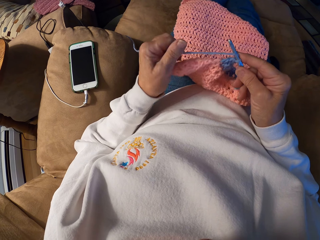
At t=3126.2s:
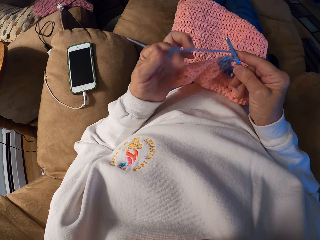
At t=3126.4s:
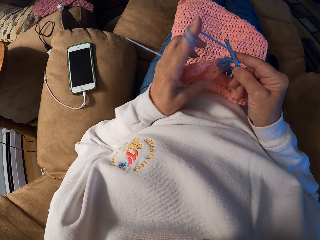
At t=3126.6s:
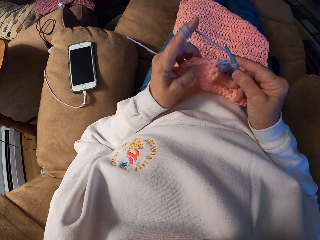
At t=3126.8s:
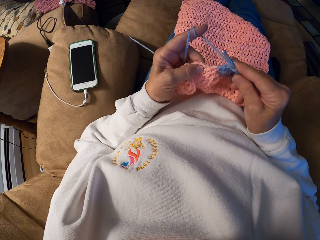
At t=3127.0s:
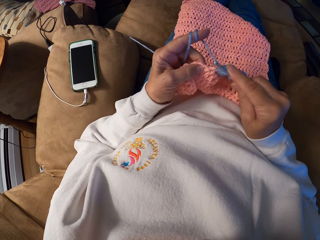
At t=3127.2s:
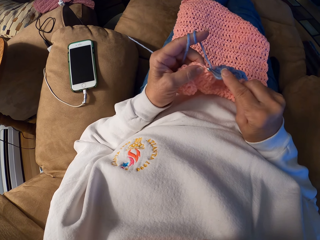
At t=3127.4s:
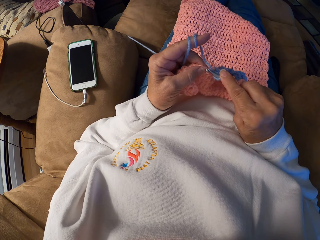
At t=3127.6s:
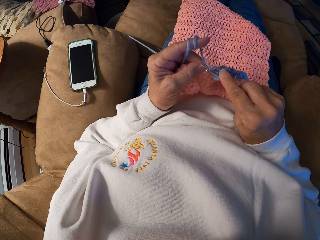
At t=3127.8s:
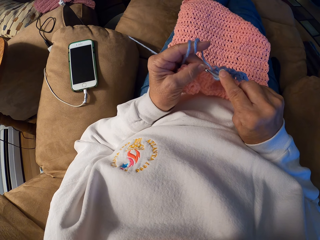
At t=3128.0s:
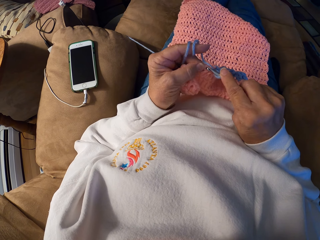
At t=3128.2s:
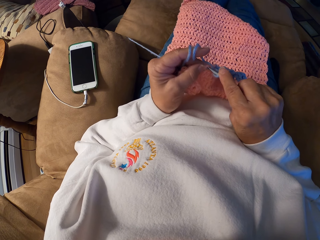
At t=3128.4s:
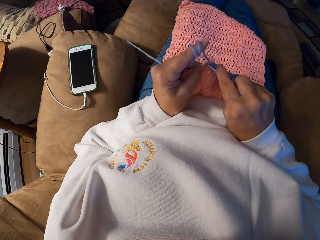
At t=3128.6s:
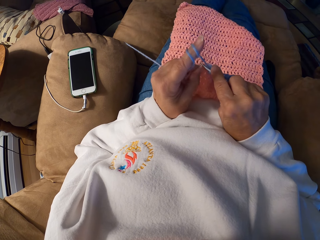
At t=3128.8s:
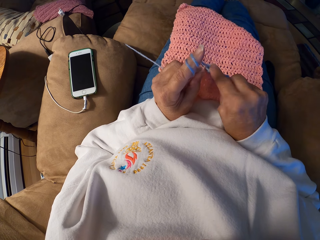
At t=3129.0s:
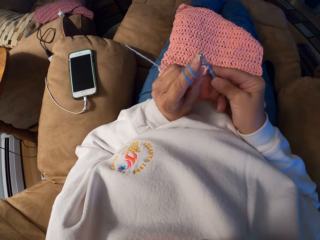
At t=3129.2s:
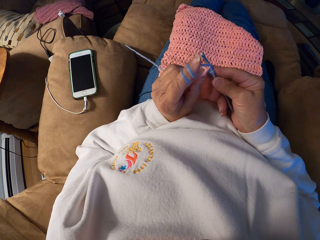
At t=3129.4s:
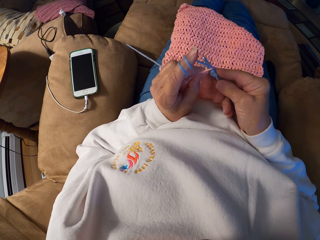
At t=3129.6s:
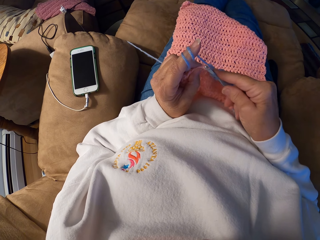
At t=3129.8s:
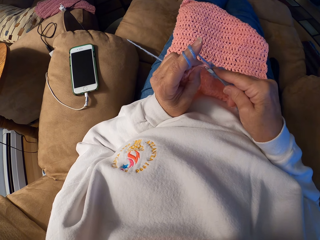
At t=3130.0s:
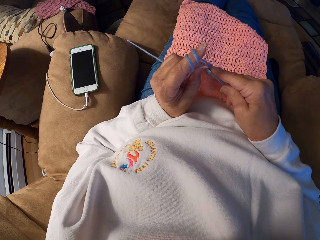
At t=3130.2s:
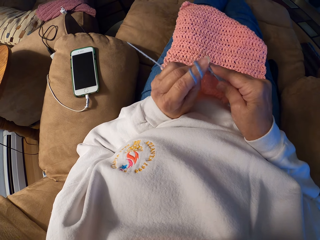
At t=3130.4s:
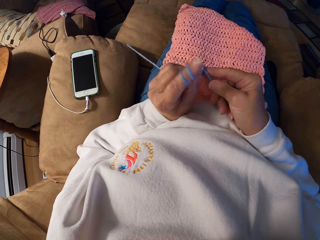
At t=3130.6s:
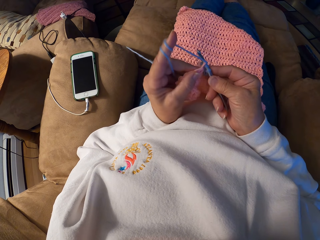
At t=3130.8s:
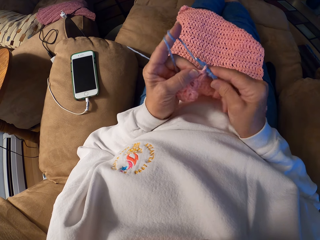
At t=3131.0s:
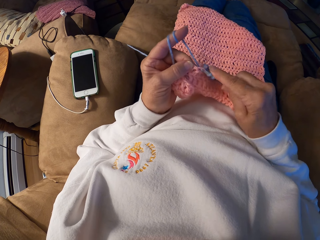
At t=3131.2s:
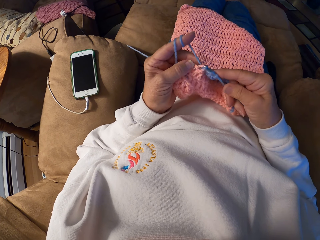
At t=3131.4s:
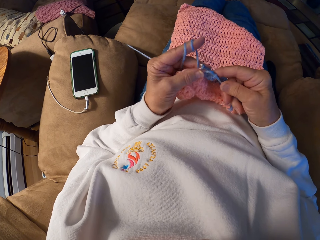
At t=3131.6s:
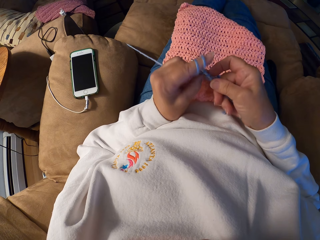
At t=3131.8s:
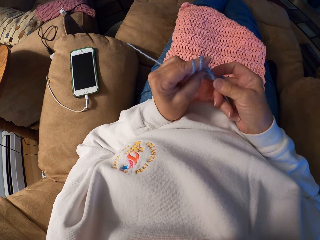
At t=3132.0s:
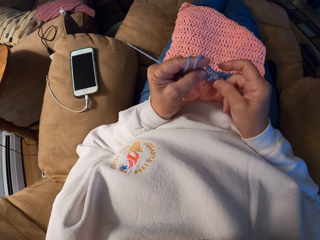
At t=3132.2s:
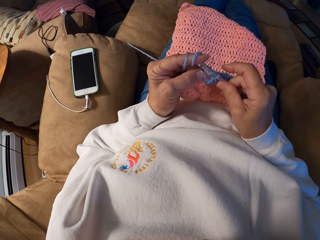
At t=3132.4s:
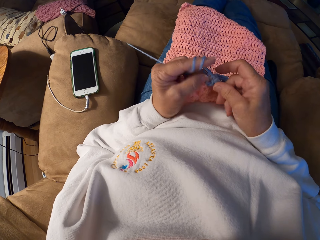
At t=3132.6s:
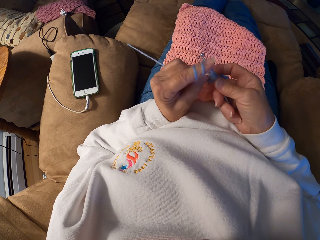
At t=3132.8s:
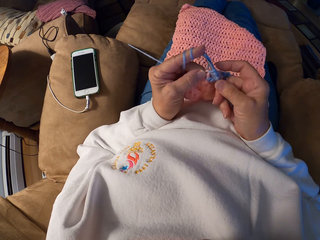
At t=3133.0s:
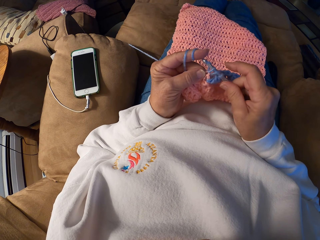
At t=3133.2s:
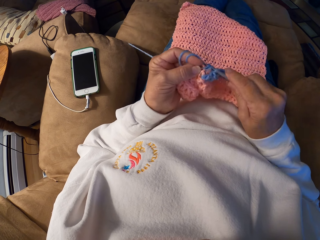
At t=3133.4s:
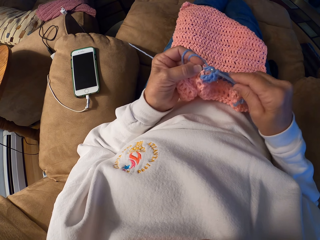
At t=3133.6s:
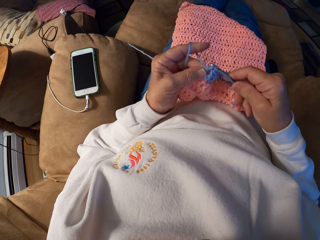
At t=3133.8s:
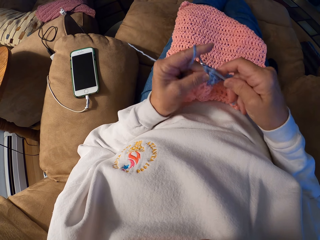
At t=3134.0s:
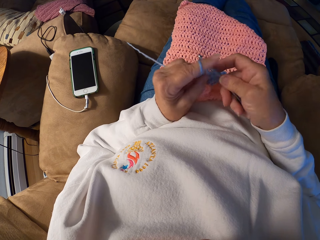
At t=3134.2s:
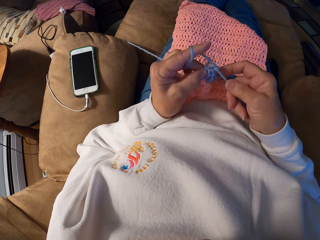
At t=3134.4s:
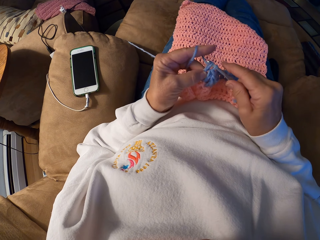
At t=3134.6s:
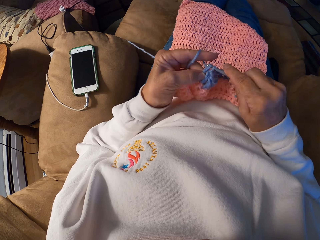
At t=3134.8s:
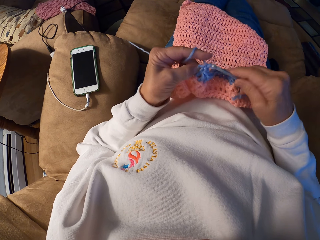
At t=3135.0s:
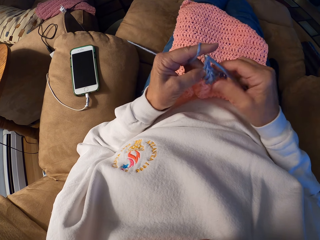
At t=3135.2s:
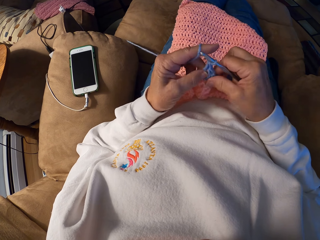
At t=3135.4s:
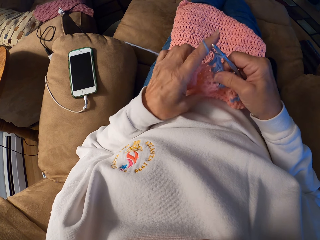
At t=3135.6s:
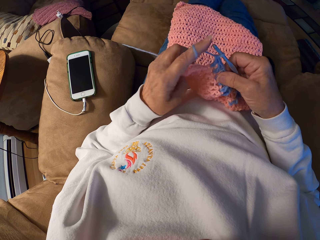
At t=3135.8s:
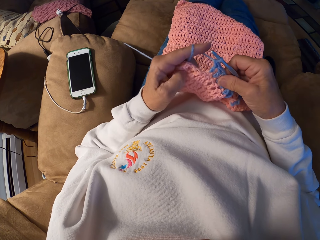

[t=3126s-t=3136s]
The camera wearer rolls the knitting thread on her index finger. She knits the garment with her hands.

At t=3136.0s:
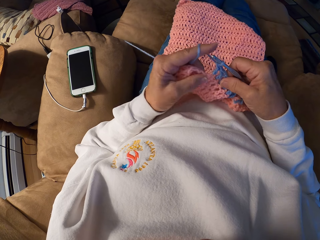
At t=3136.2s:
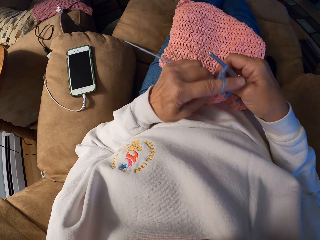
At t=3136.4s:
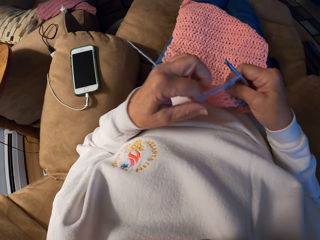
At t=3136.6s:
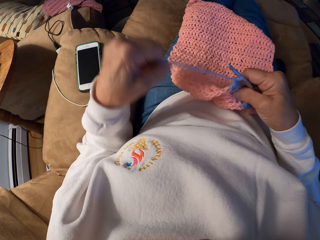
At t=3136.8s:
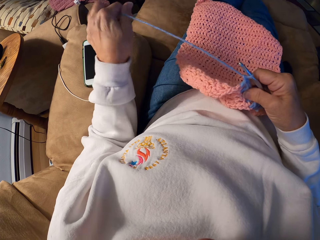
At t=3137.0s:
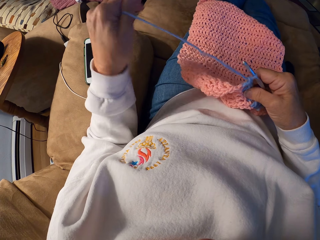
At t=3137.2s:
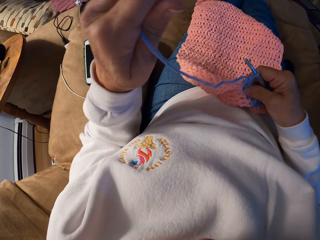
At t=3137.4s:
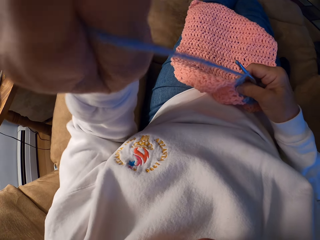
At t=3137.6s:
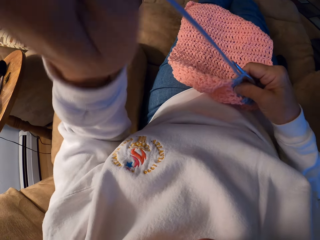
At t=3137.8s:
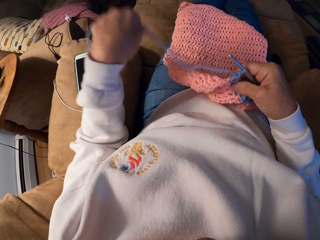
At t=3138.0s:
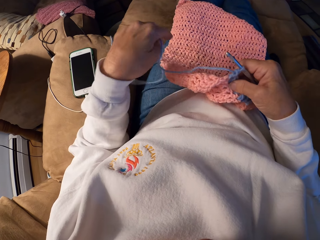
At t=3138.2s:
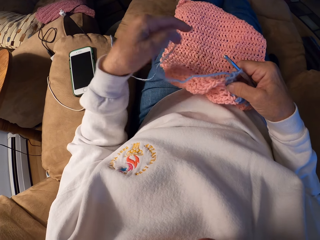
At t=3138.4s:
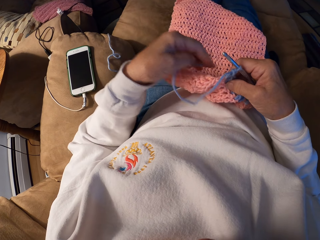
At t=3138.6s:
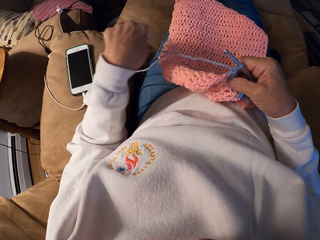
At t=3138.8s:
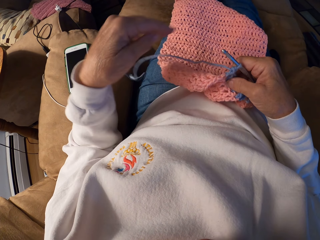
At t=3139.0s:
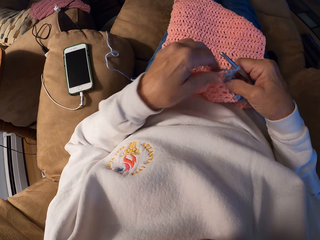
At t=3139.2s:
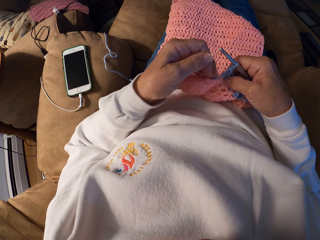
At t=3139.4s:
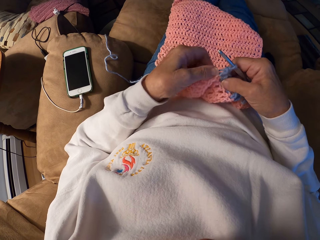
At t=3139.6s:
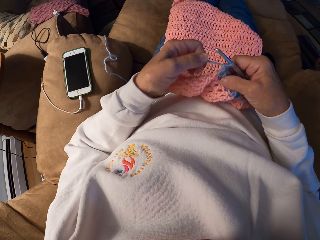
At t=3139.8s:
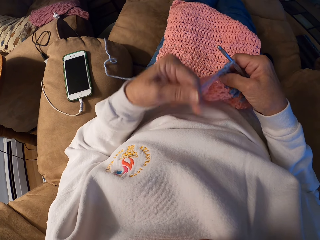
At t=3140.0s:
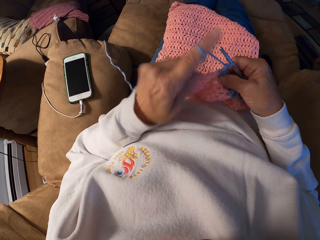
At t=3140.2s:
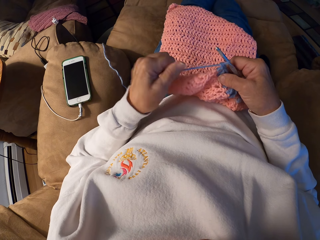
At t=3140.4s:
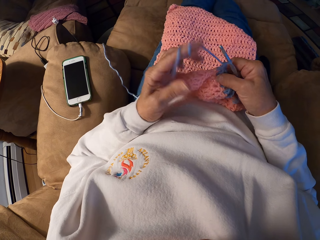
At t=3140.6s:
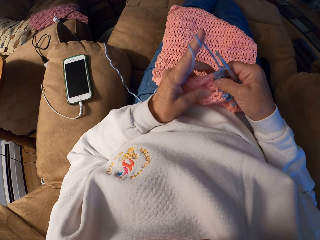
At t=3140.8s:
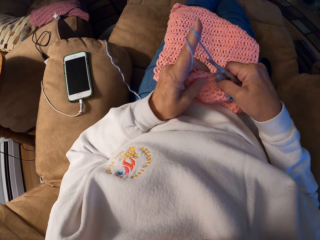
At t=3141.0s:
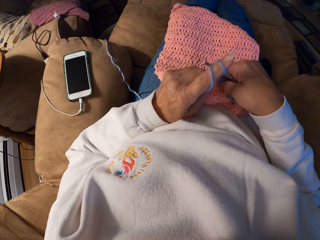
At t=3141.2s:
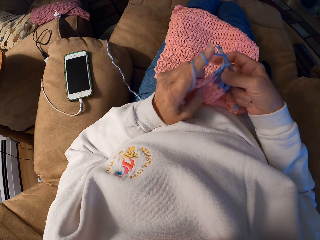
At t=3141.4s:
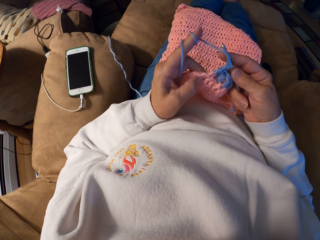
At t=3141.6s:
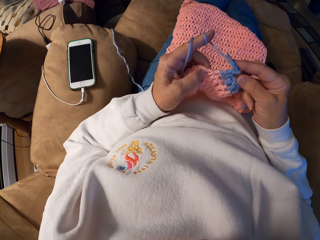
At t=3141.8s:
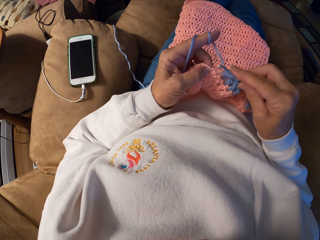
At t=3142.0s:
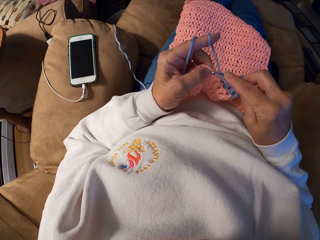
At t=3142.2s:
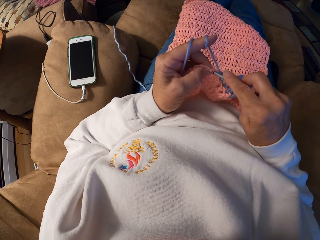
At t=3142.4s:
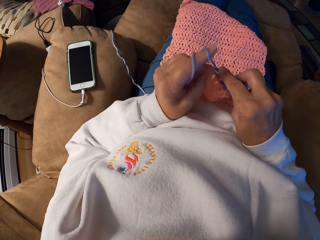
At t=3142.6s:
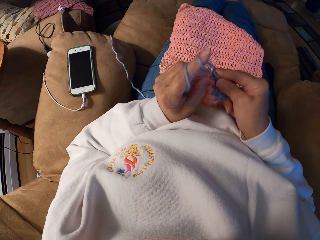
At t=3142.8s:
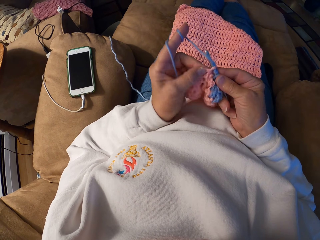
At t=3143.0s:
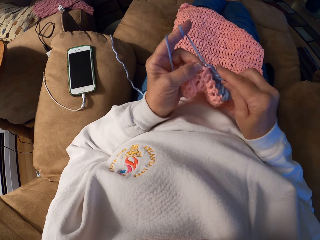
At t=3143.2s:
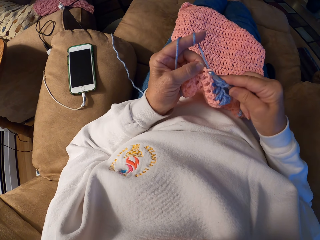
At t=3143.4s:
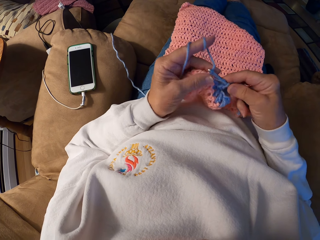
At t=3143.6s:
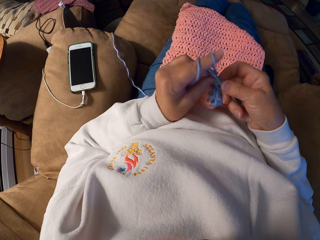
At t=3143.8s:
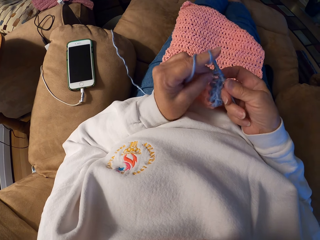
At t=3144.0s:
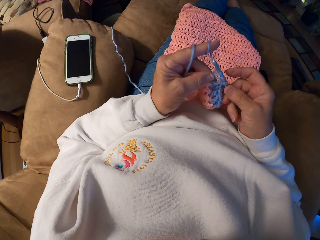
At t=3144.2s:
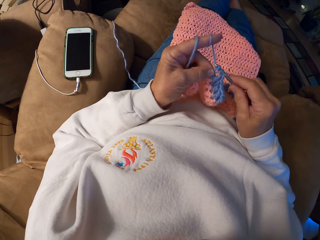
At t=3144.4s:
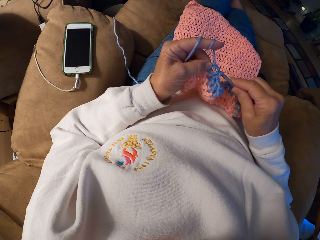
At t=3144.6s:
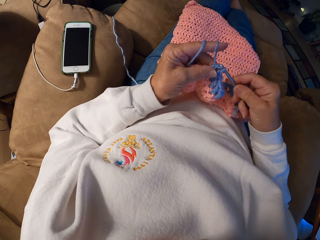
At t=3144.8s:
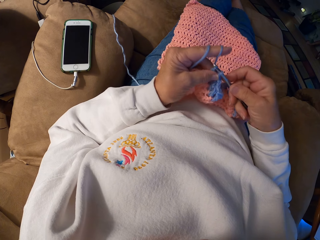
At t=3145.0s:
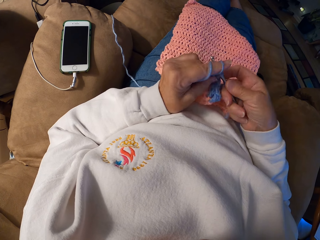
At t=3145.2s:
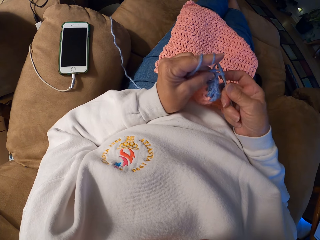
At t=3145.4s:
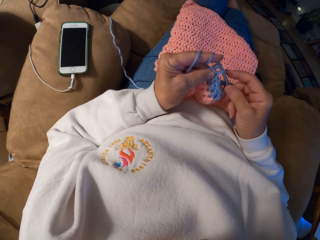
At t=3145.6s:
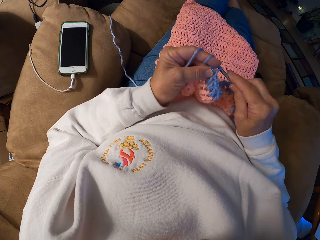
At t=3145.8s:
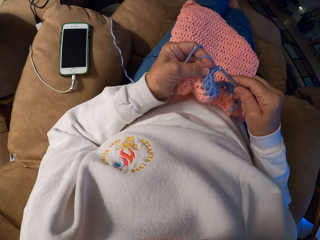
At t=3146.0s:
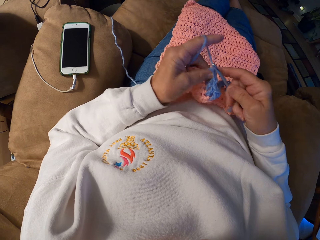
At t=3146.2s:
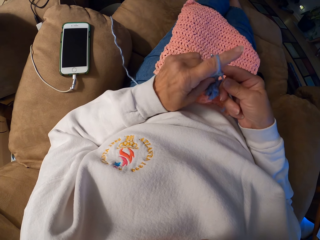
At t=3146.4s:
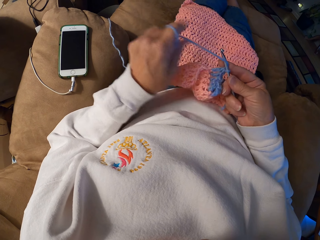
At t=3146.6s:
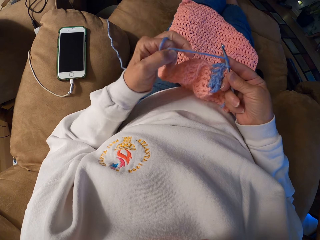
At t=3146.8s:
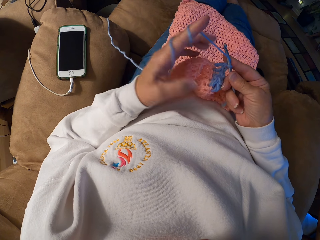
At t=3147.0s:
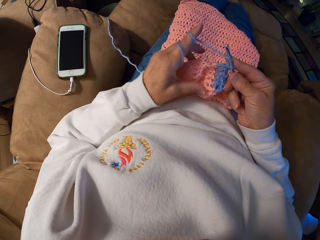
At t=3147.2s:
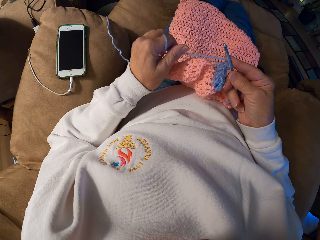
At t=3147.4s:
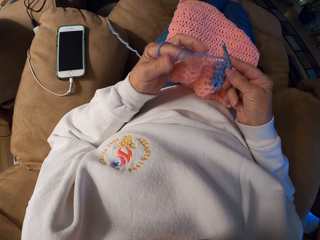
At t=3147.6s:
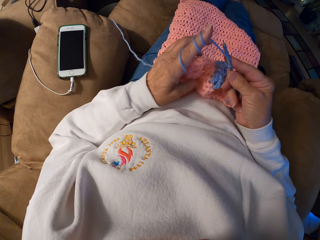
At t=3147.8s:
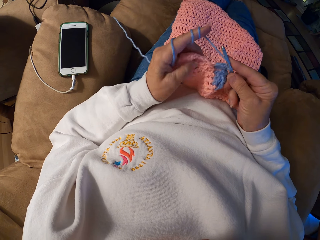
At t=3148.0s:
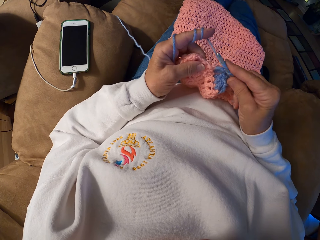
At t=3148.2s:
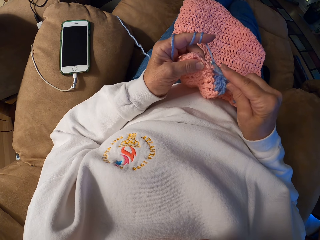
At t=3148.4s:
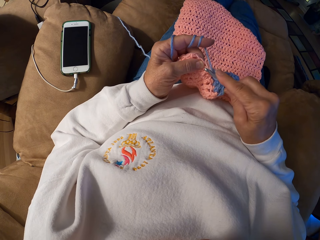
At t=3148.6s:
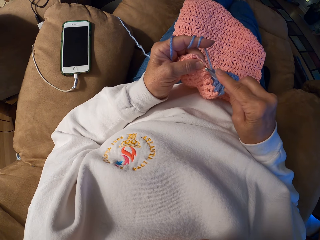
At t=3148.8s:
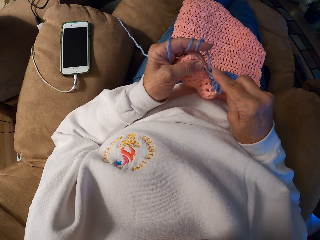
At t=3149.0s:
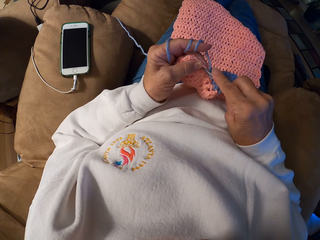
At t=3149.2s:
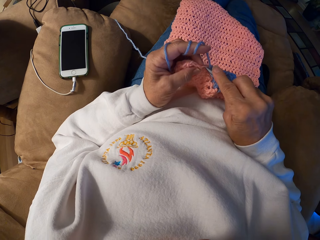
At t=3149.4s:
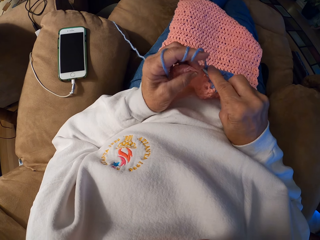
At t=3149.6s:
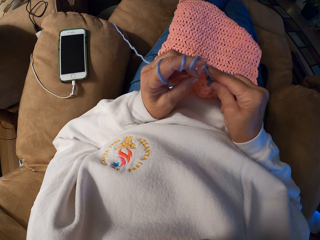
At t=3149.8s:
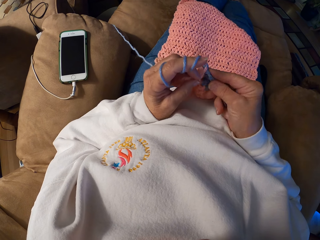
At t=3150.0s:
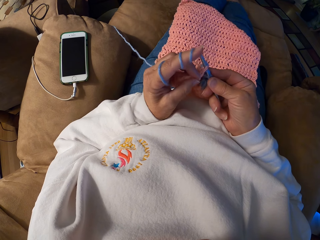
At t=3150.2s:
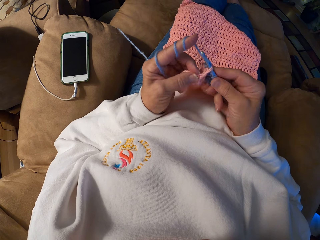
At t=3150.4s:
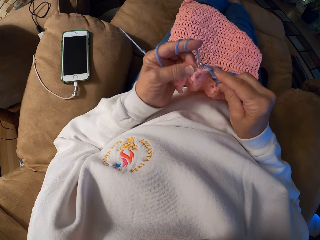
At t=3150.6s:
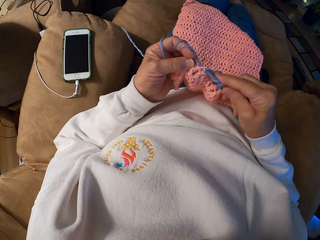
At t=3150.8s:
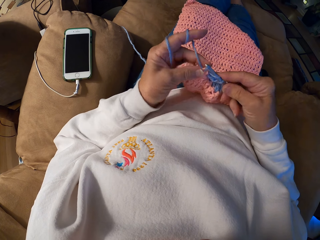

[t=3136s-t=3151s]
The camera wearer pulls the yarn or knitting thread with her left hand. She winds the yarn on her left index finger. She continues crocheting the yarn with her hands. She rolls the knitting thread on her index finger. She knits the garment with her hands.
